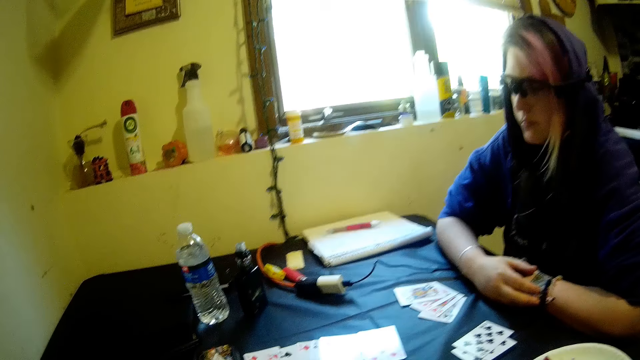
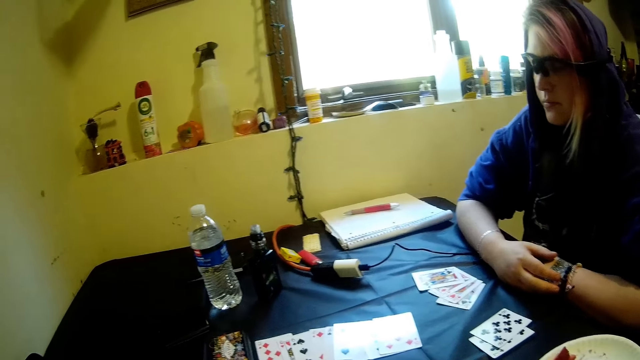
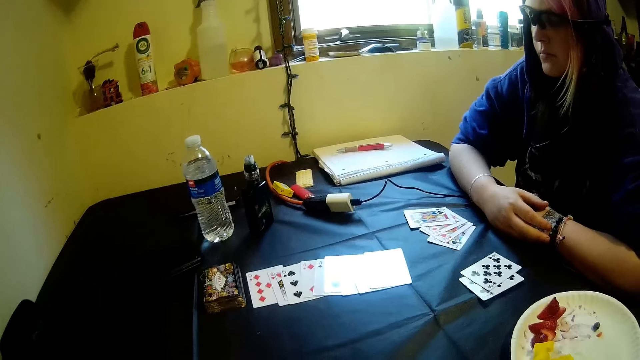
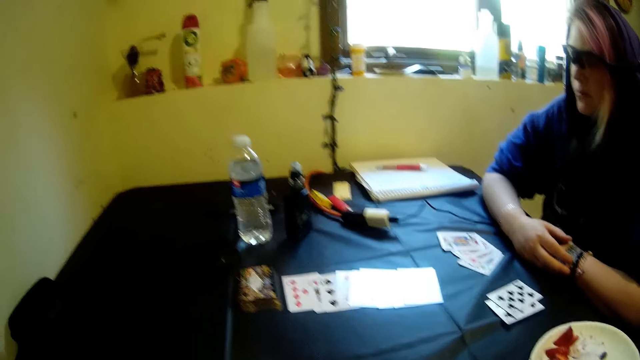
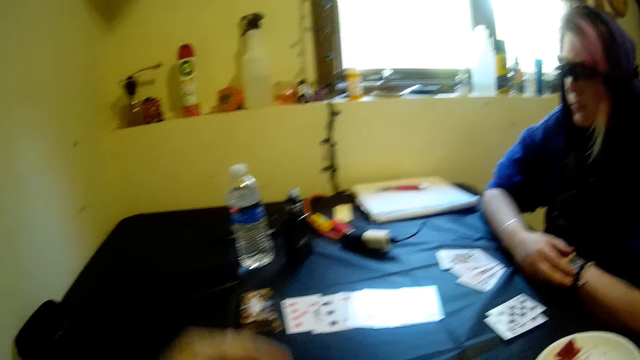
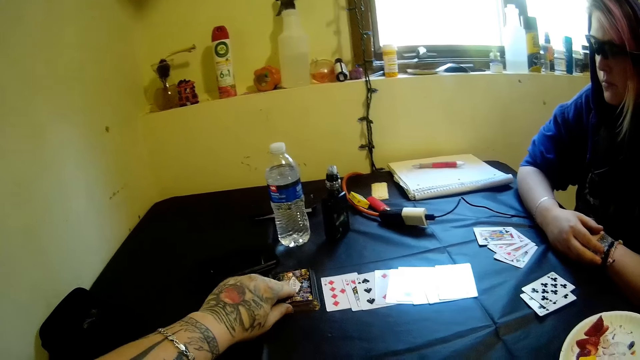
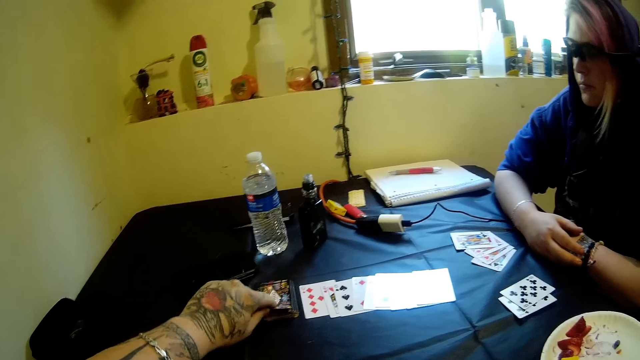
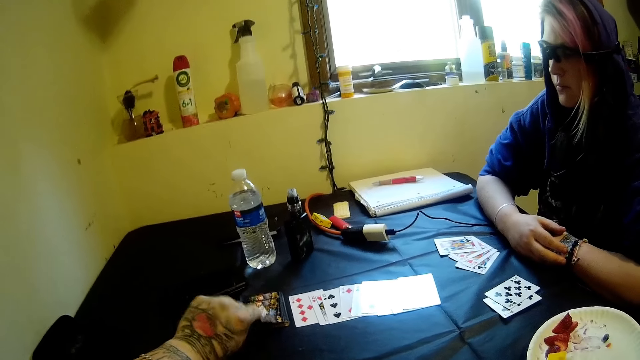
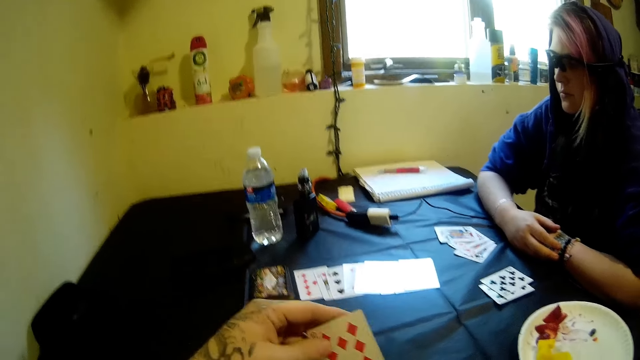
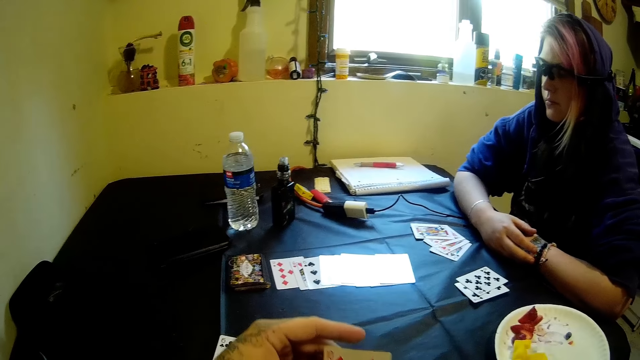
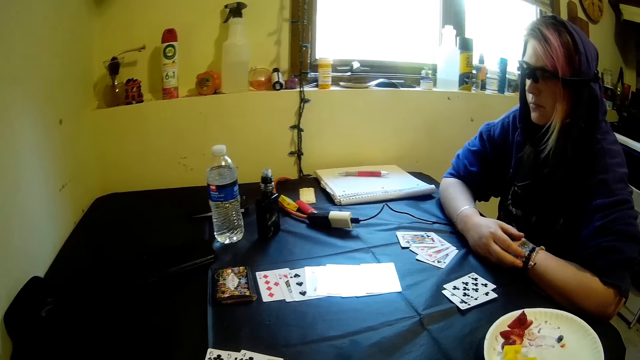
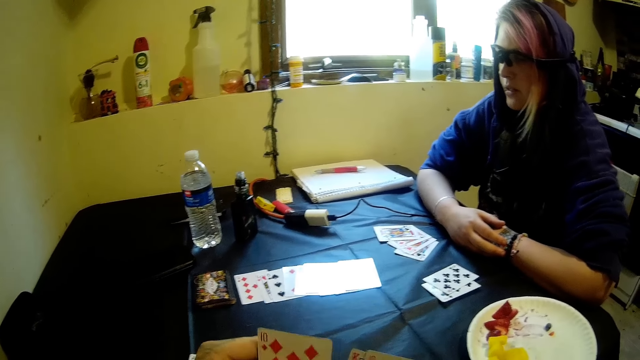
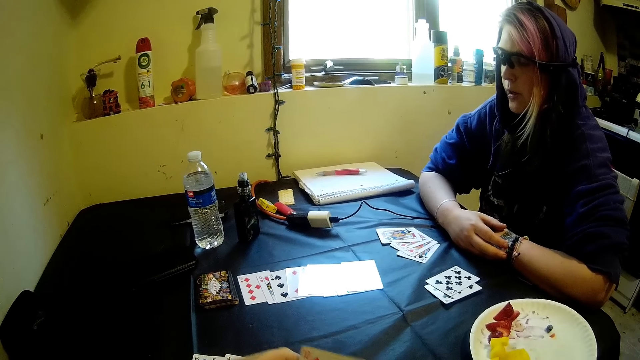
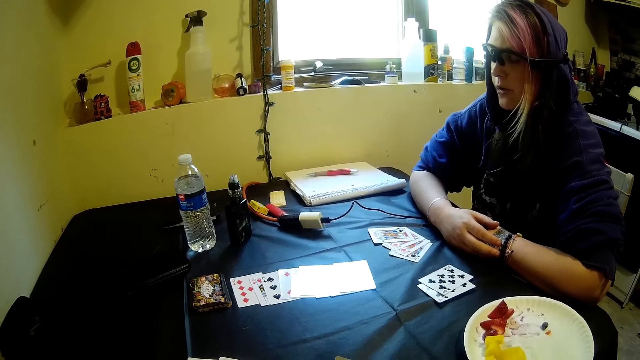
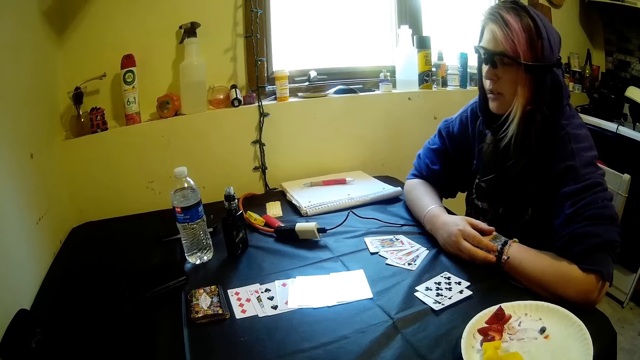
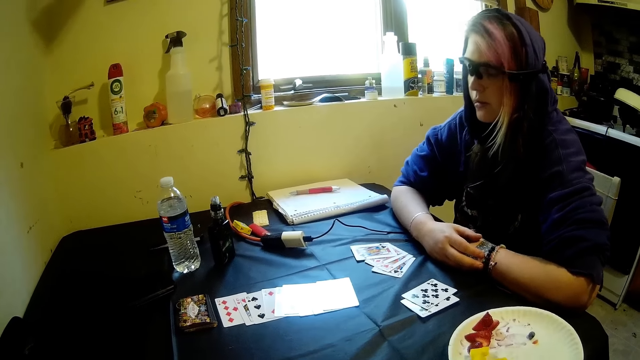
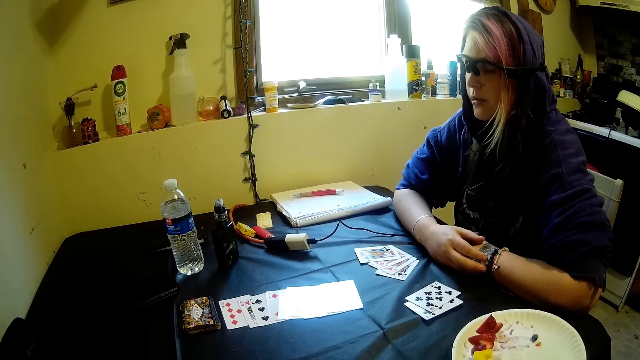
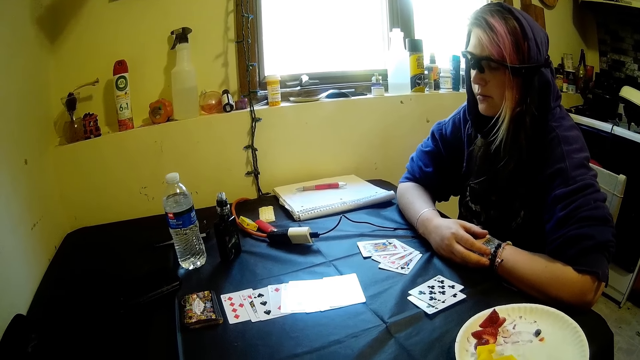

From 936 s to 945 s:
The camera wearer picks another card from the stack of cards on the table with his left hand.

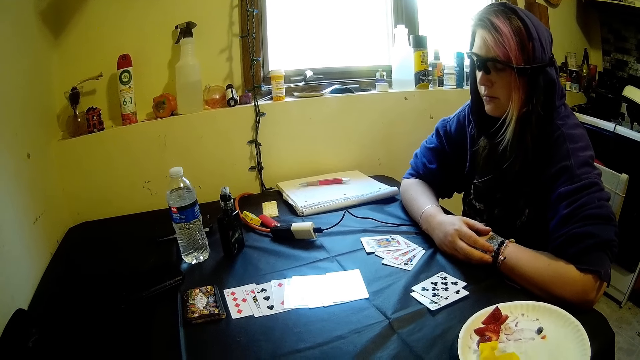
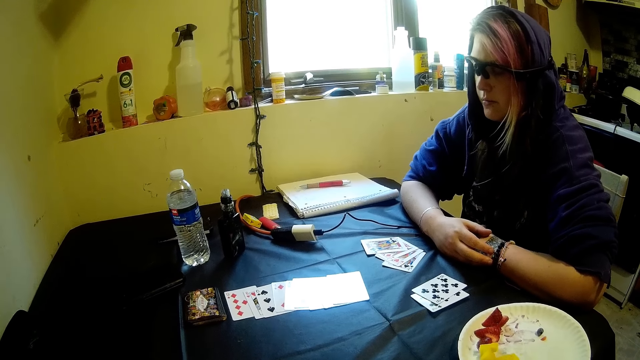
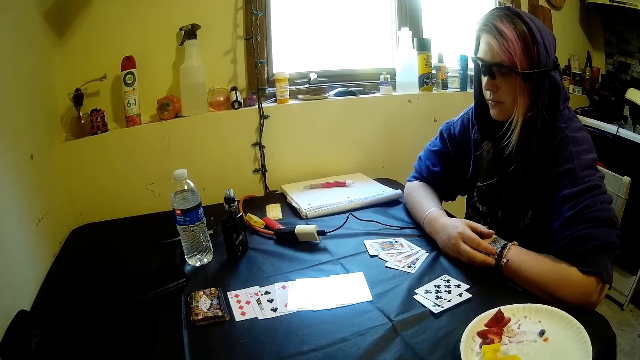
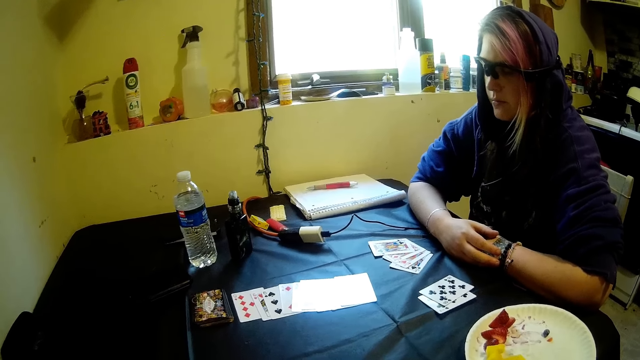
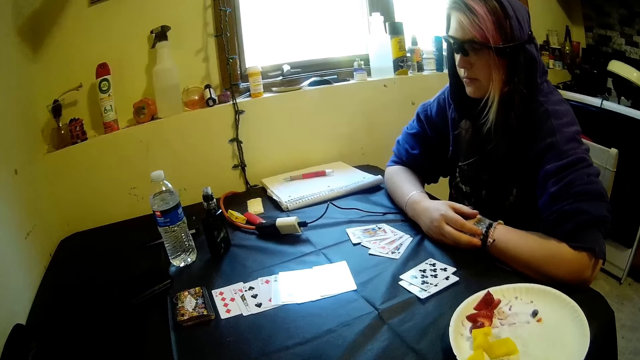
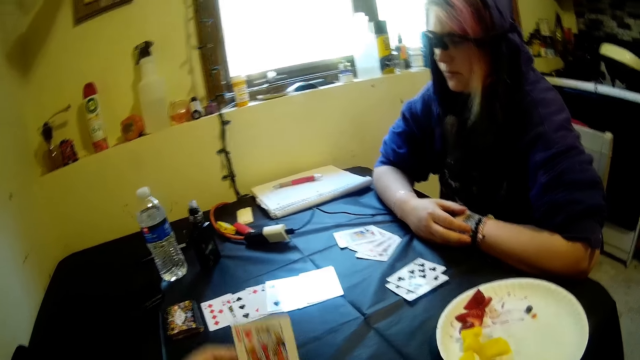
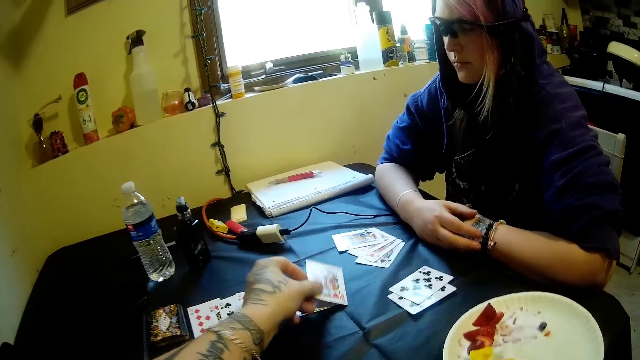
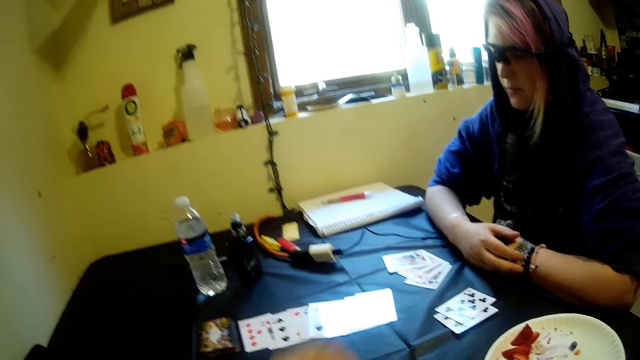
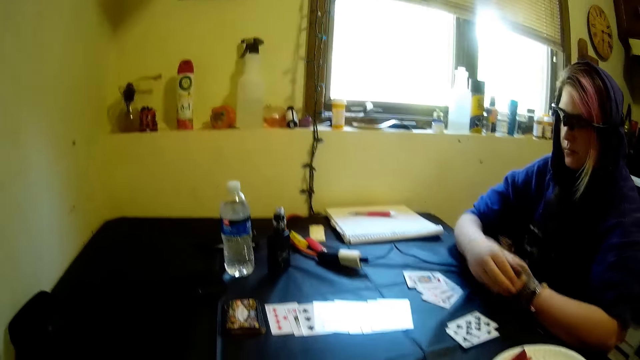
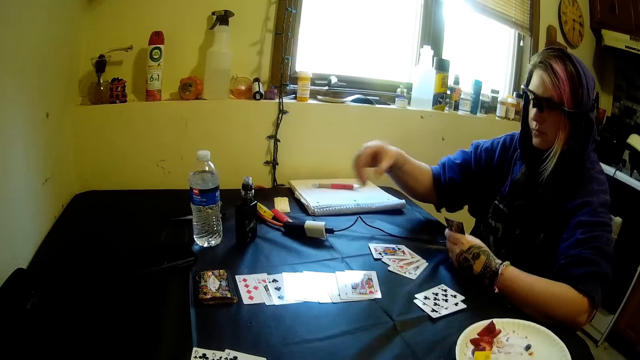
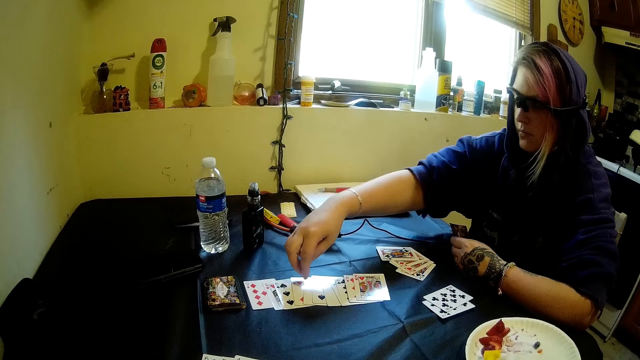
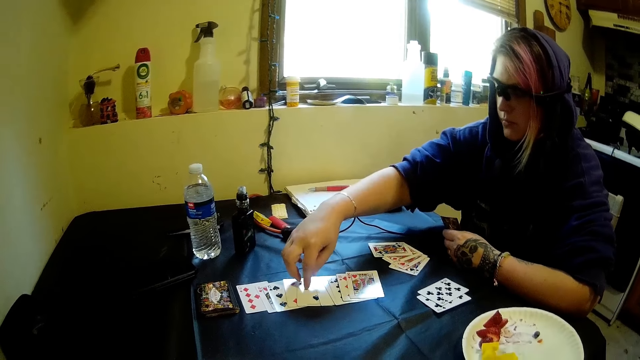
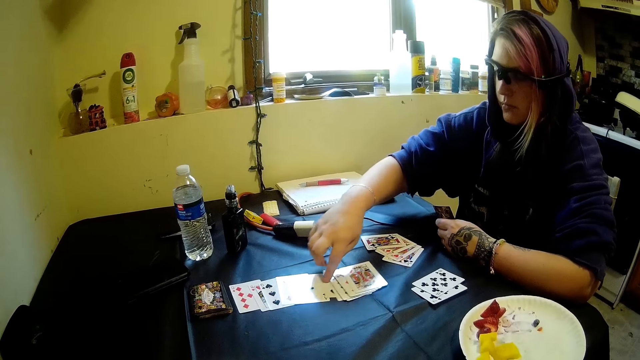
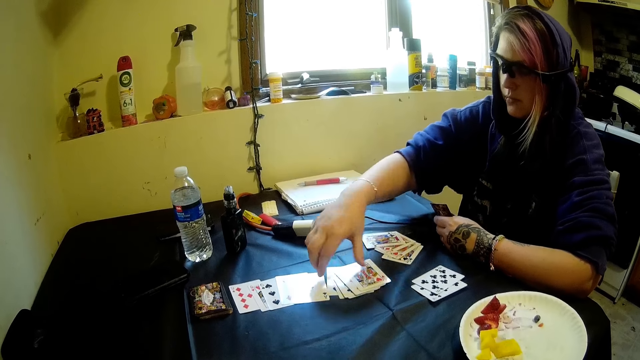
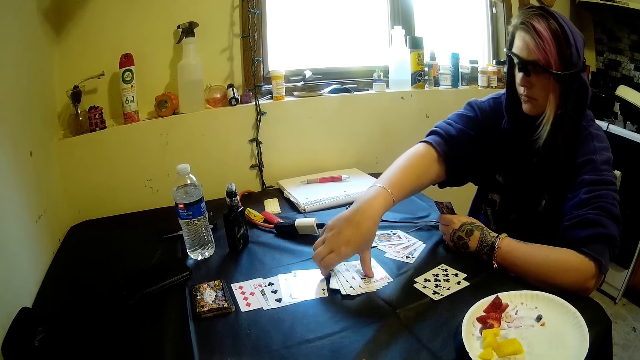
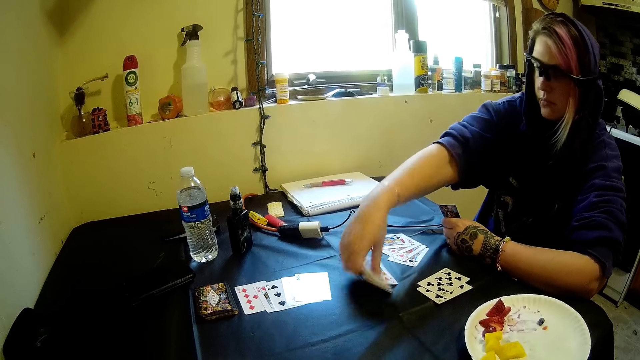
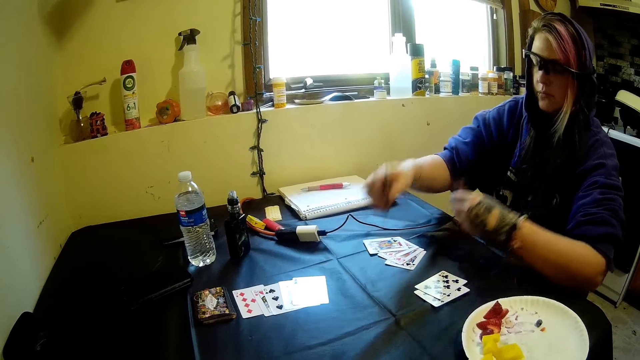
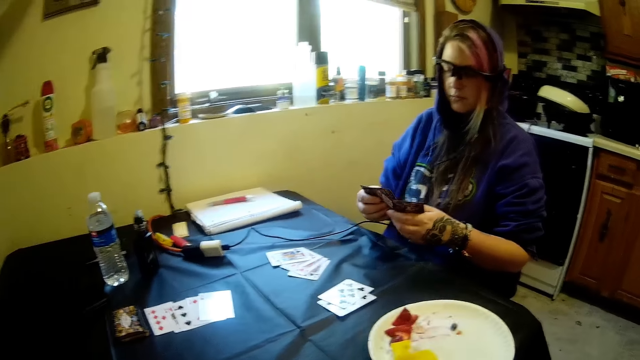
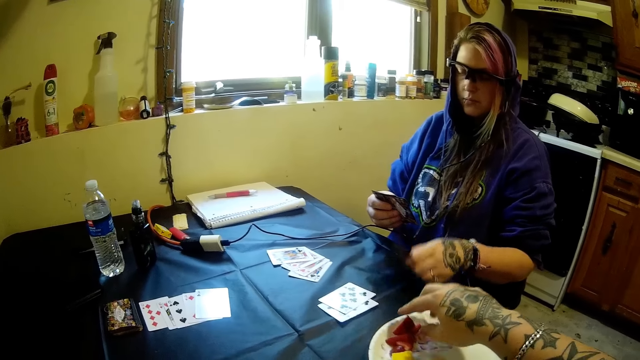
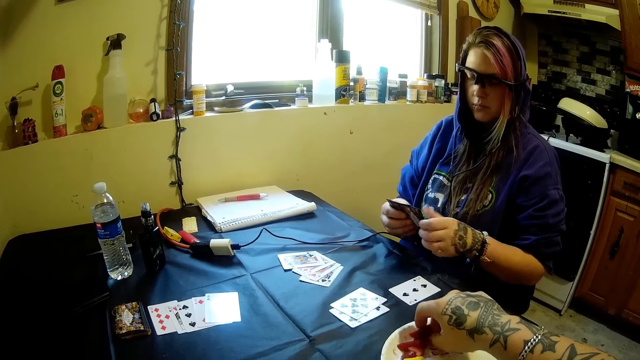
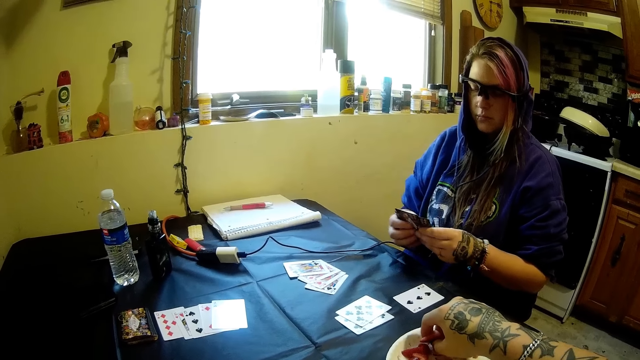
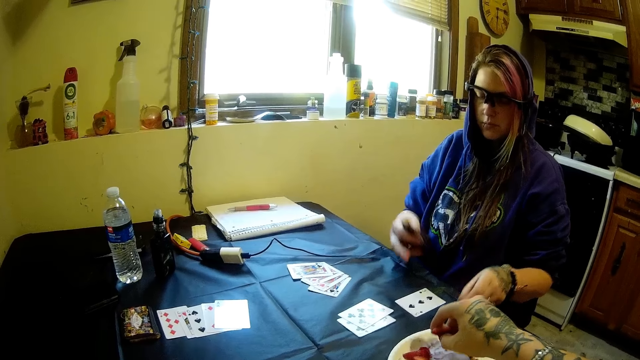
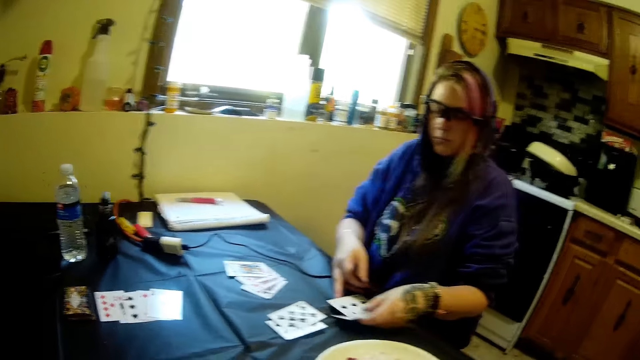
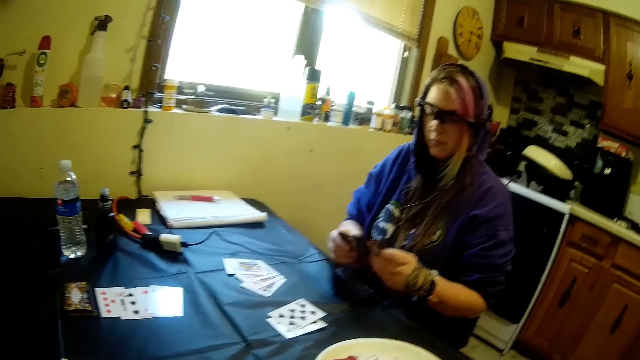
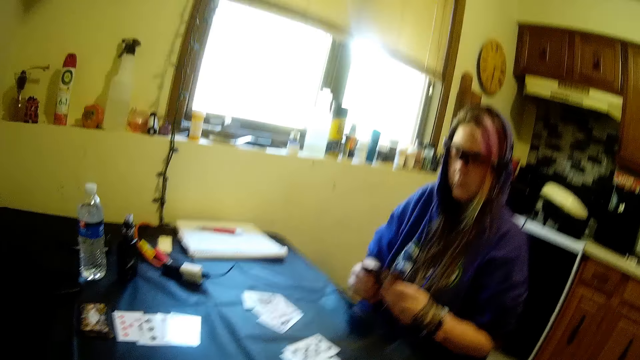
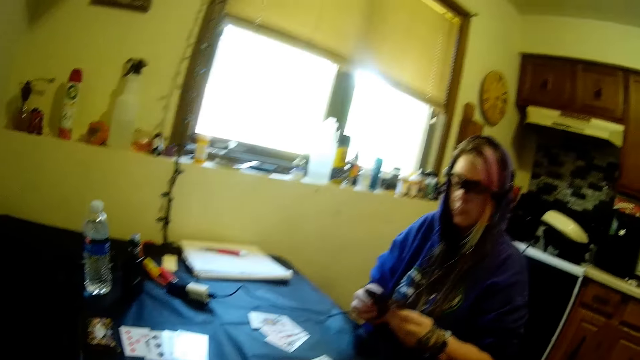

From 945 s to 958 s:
The camera wearer drops a card on the table with his left hand. The woman pulls cards. The woman picks cards from the table with her right hand and drops the cards on the table with her left hand. The camera wearer picks fruit from the plastic plate on the table with his right hand. The woman picks cards from the table with her hands.
